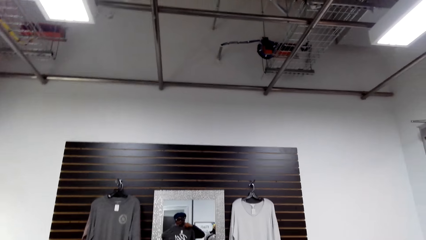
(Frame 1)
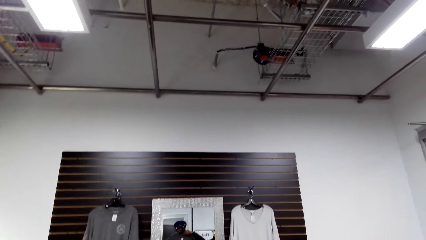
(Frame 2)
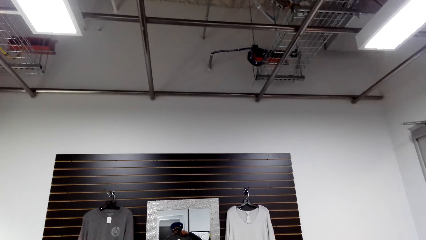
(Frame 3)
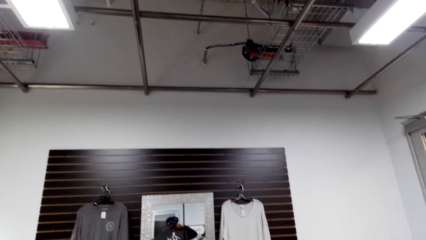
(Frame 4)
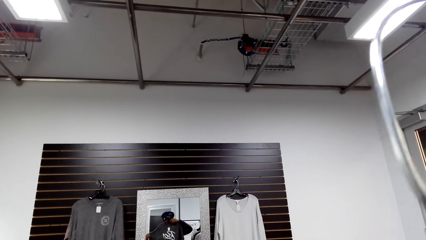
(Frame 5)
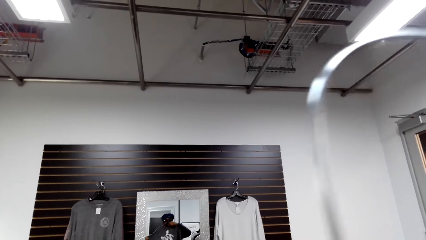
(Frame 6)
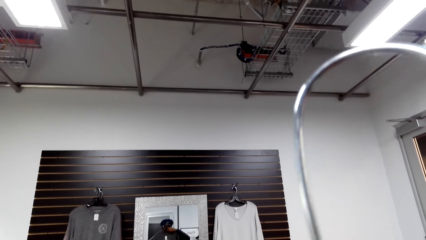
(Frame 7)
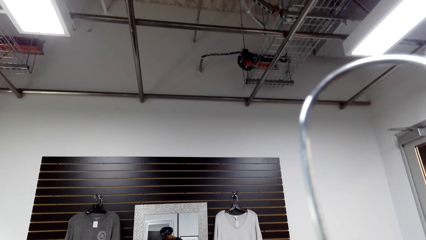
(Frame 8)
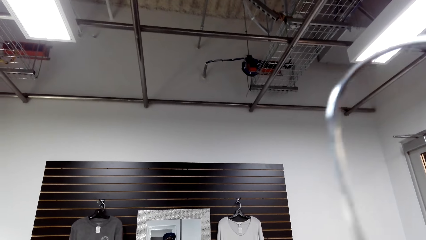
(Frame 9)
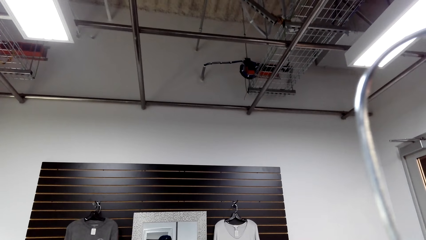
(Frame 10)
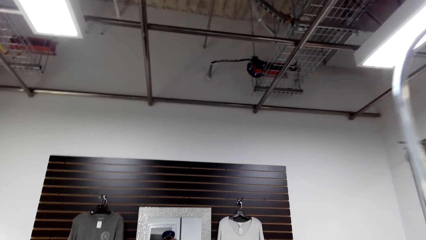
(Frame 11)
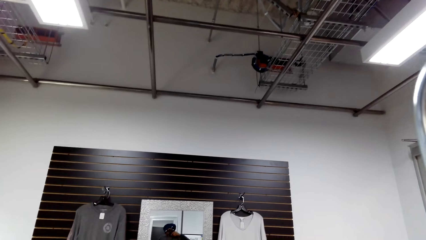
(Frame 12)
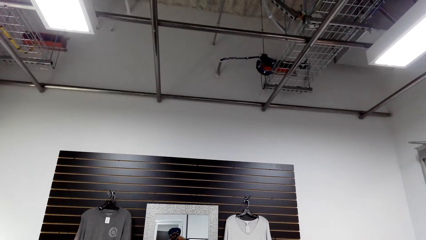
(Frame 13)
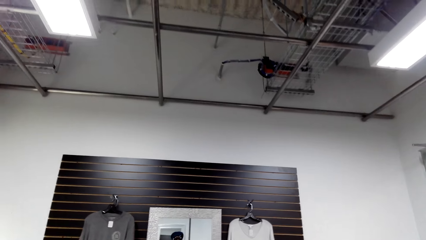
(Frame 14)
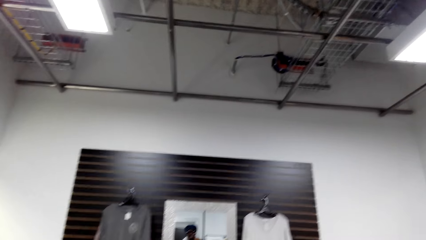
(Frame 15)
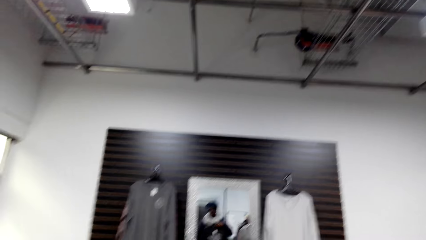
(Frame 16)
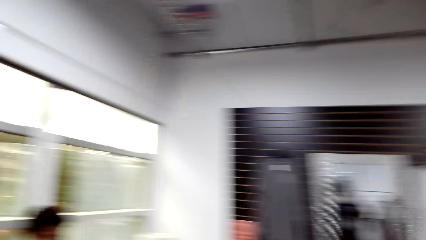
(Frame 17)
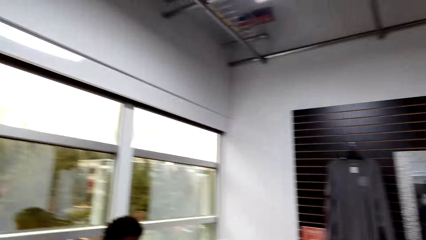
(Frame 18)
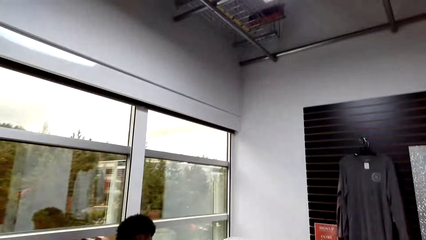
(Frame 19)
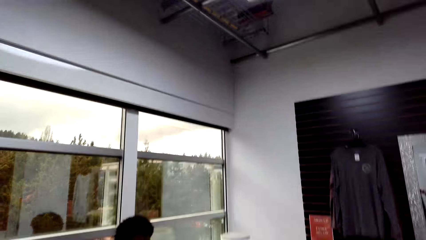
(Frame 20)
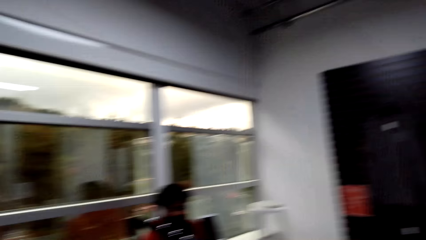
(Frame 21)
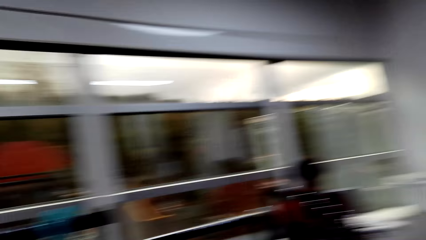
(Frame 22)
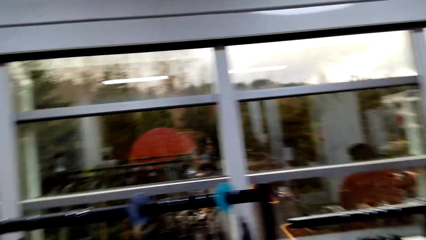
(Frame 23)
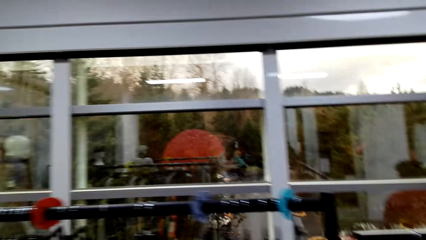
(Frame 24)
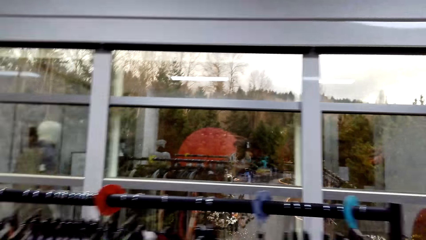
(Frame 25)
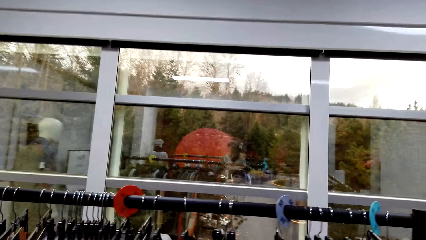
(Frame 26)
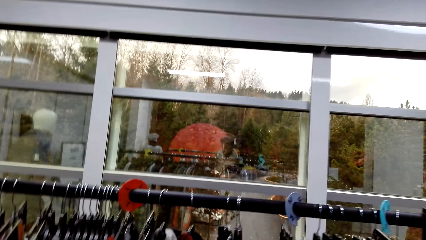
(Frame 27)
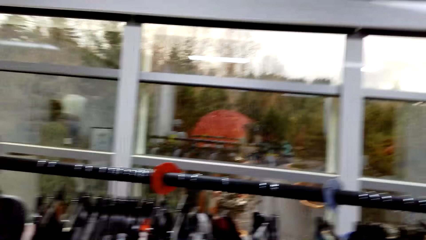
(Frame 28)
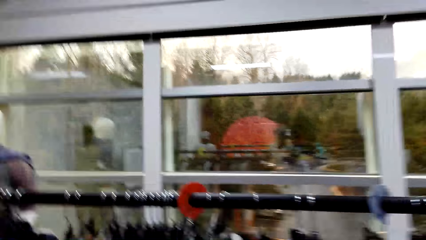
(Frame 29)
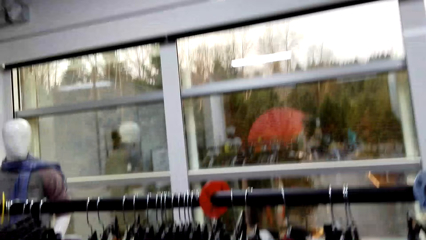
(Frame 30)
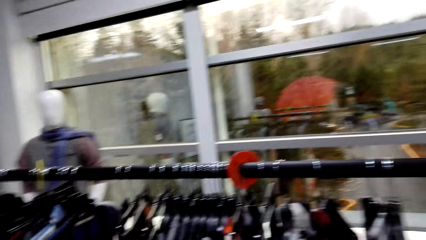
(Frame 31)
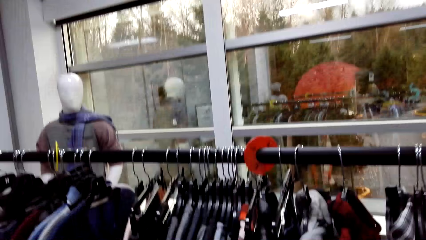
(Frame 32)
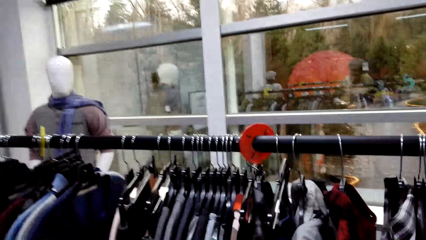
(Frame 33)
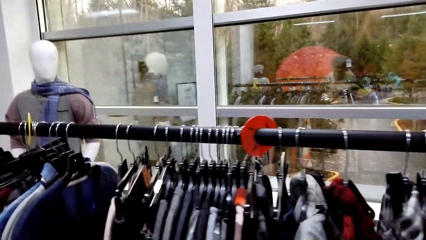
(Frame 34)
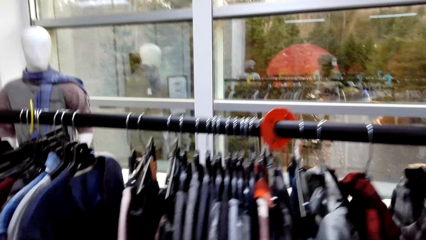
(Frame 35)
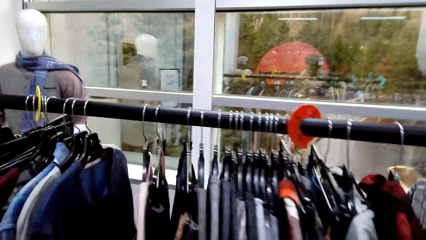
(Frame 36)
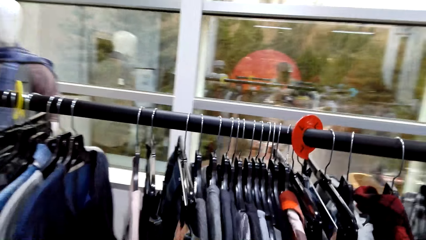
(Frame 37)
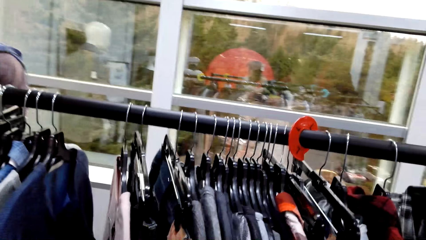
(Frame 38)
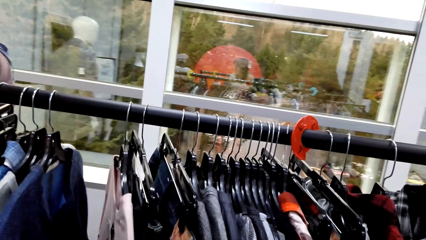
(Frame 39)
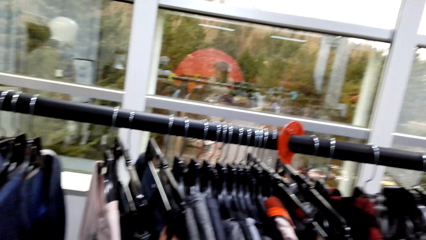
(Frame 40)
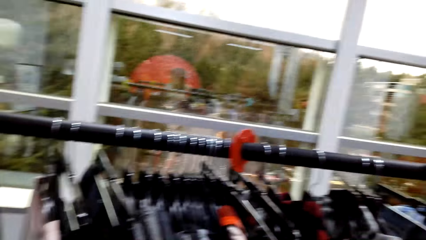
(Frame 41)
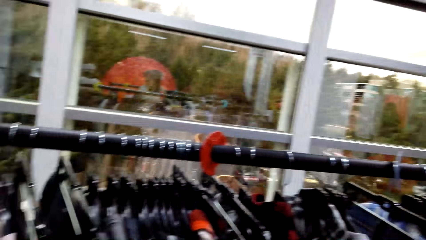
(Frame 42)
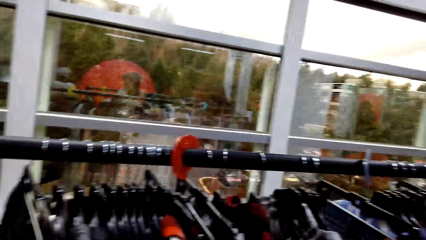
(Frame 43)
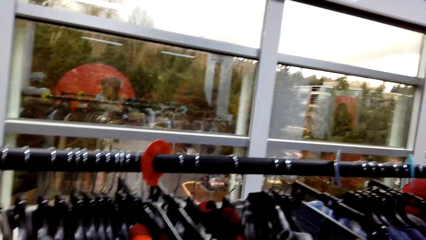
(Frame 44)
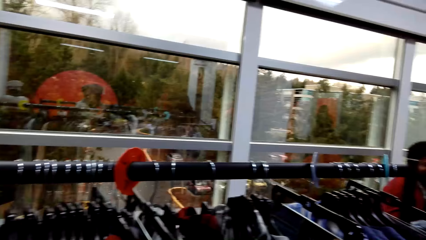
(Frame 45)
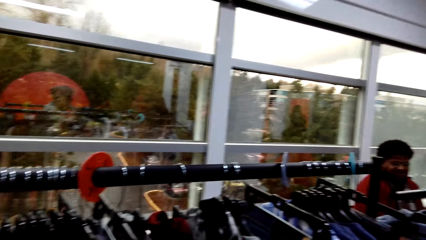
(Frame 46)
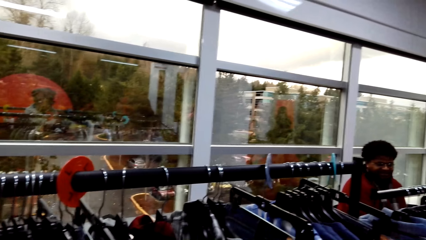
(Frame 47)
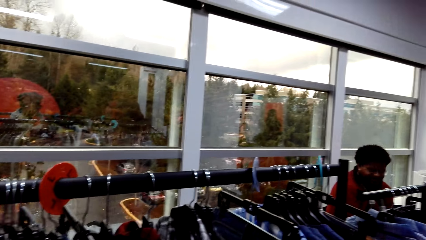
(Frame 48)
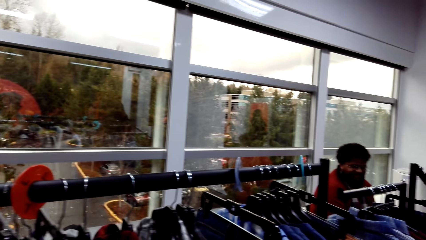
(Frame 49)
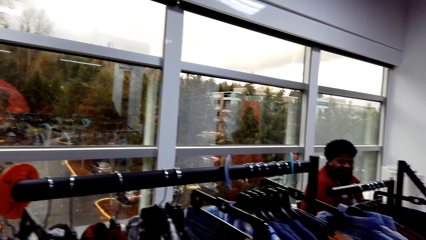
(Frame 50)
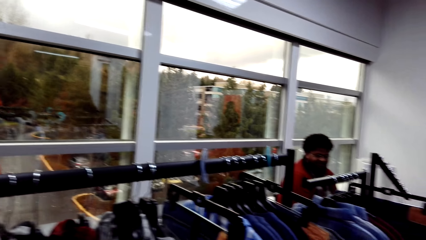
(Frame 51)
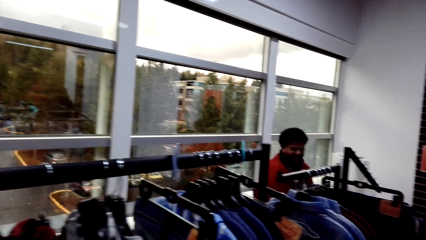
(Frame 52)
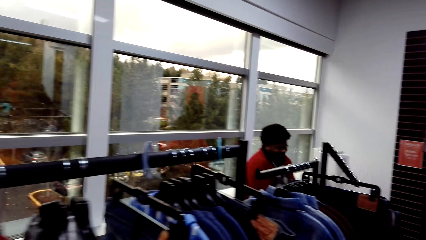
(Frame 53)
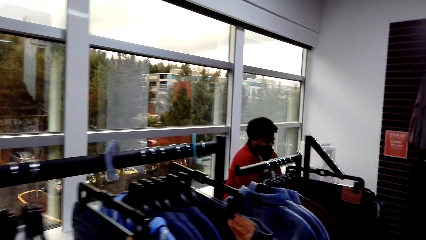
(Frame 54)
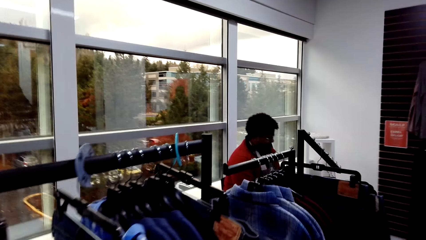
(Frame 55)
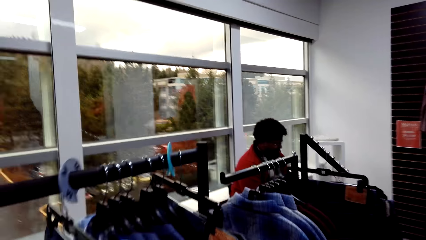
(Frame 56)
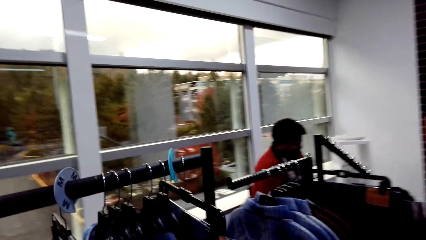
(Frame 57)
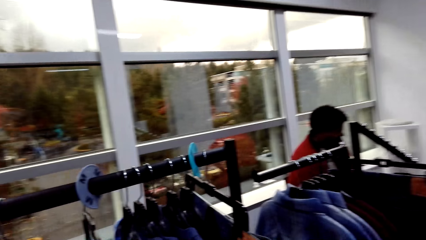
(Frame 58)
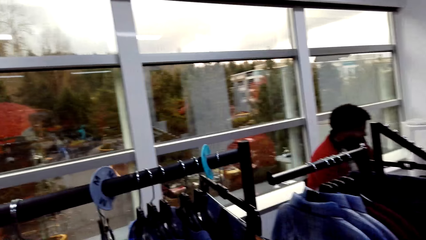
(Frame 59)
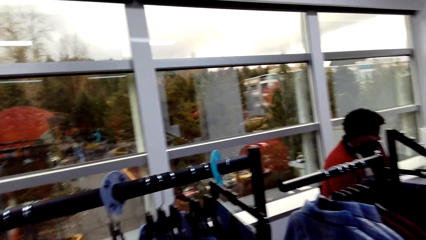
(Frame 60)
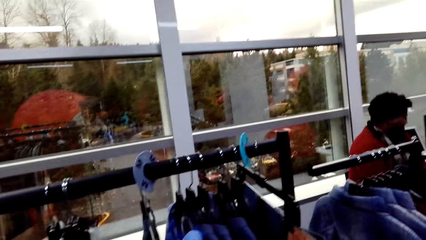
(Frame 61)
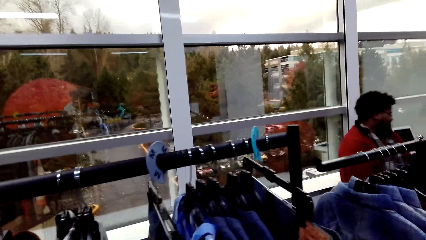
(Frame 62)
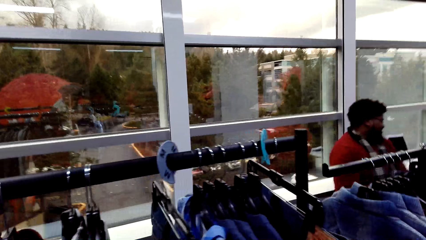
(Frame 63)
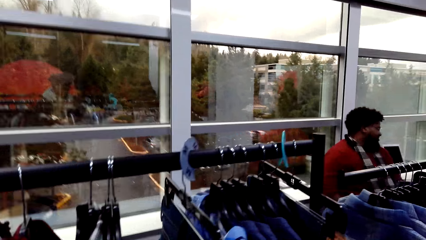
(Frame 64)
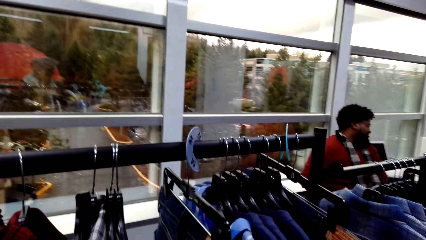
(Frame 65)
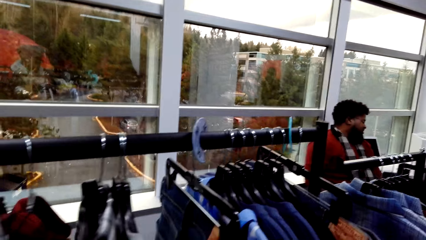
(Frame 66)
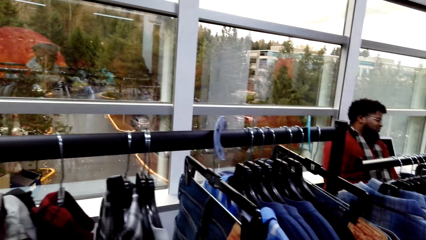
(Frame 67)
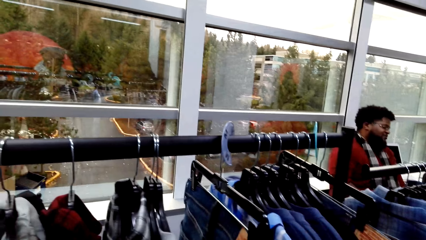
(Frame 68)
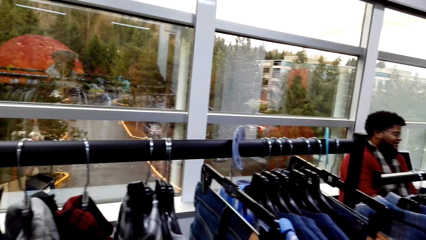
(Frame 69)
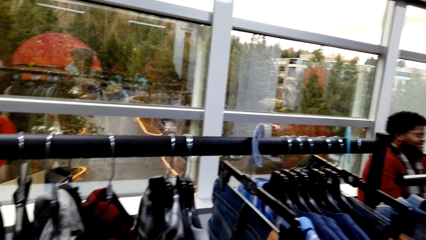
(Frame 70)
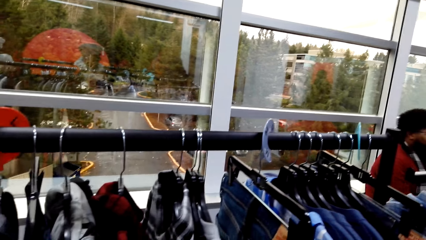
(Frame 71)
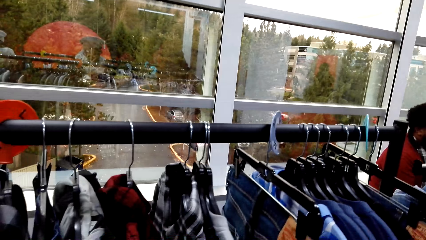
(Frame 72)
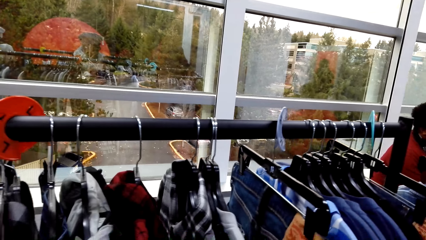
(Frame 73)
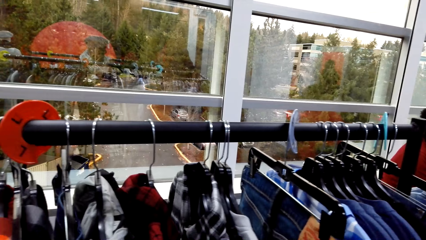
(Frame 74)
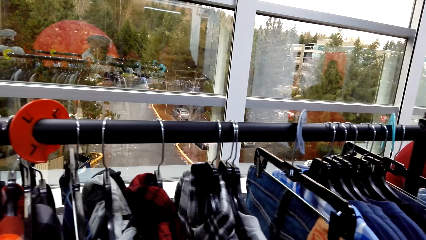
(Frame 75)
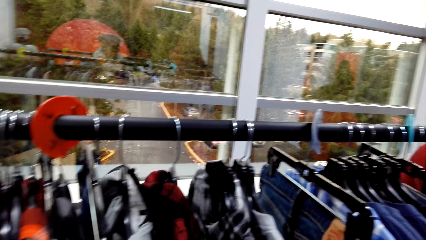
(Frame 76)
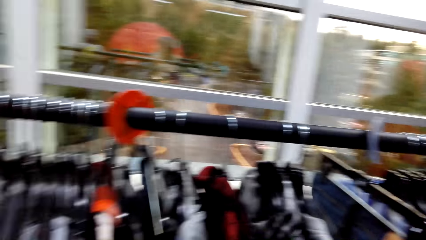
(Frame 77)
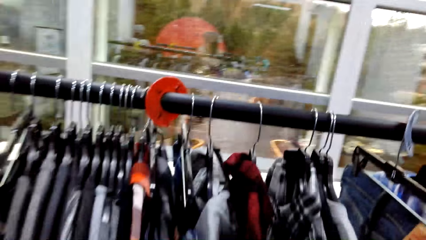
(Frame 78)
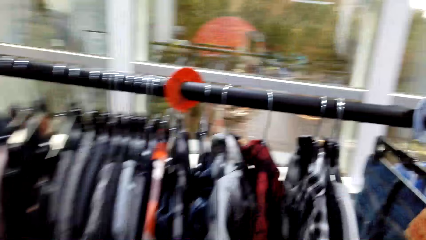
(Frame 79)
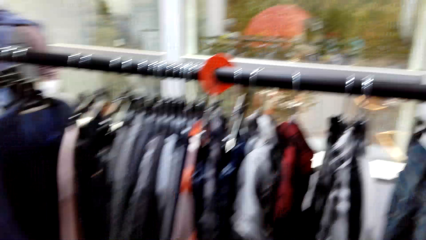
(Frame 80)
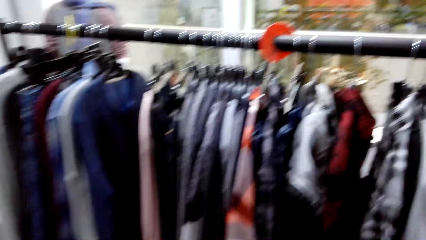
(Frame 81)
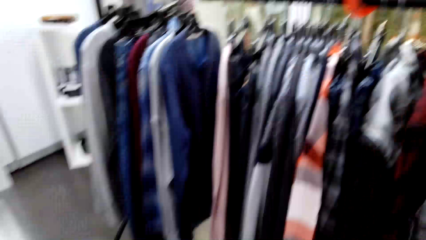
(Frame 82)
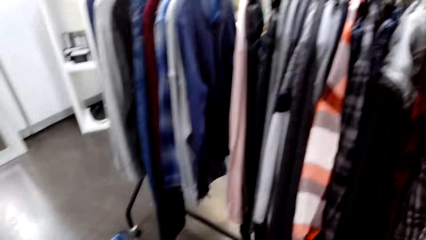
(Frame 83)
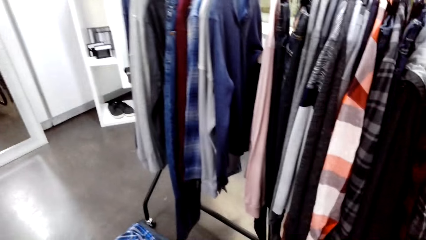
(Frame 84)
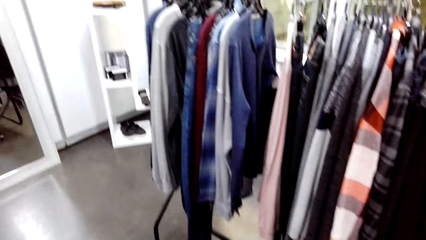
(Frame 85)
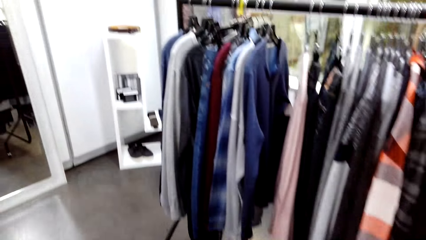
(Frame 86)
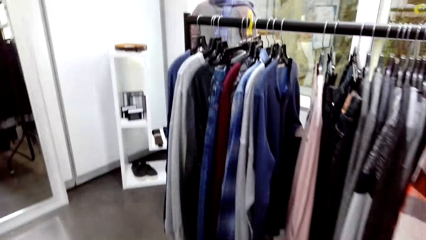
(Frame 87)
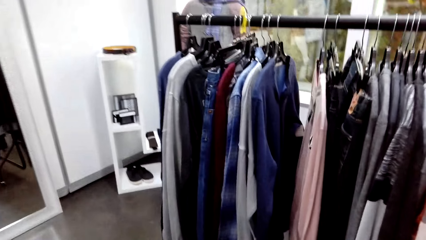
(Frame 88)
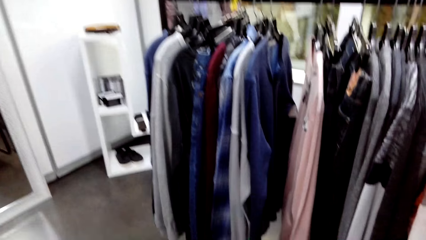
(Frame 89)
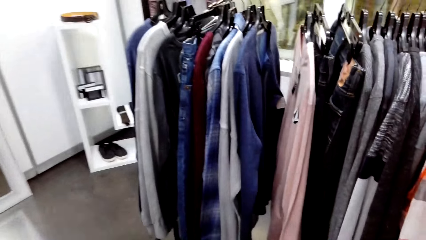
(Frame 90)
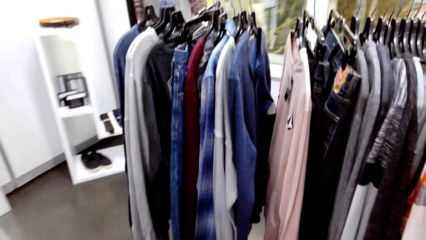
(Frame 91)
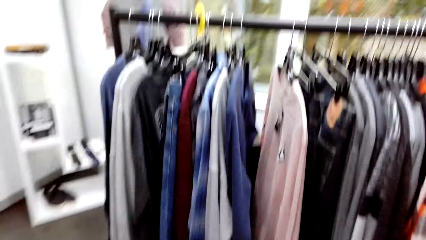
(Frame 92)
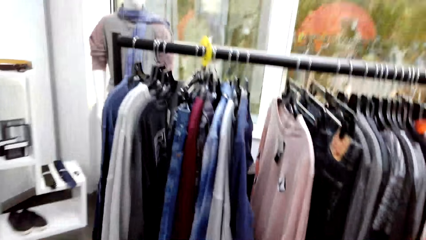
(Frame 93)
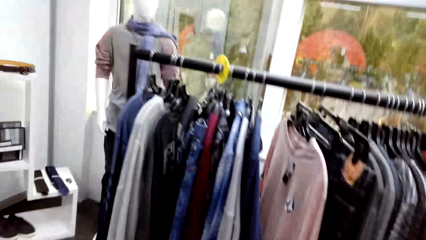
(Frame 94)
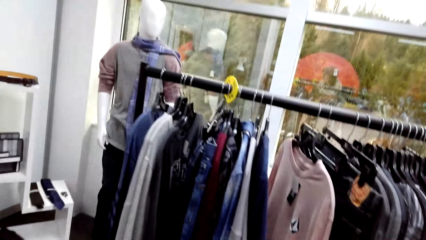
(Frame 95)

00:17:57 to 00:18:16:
The camera wearer moves clothes.
